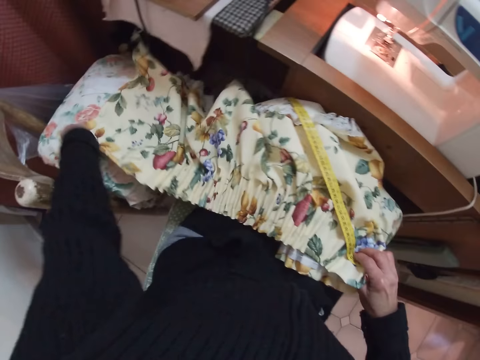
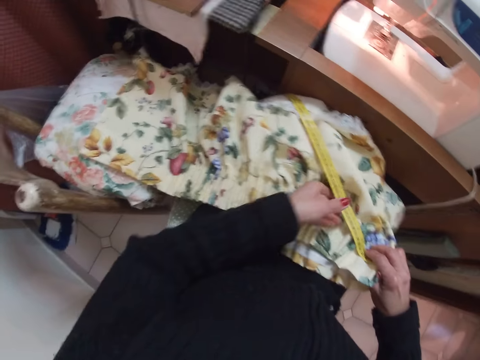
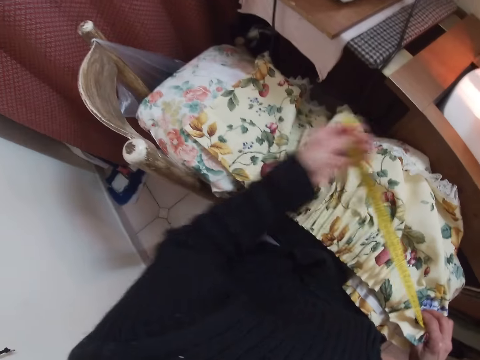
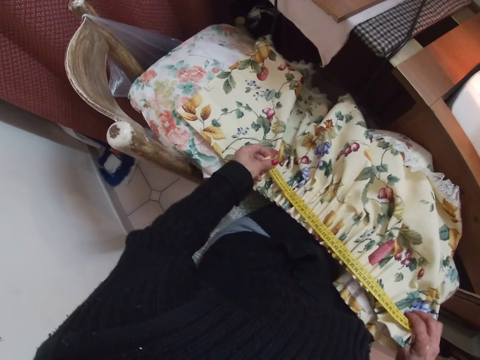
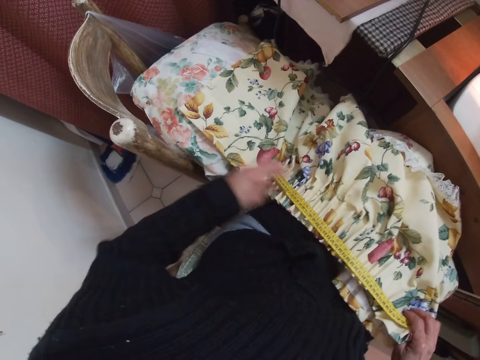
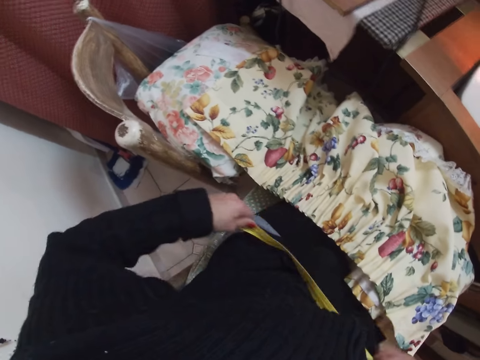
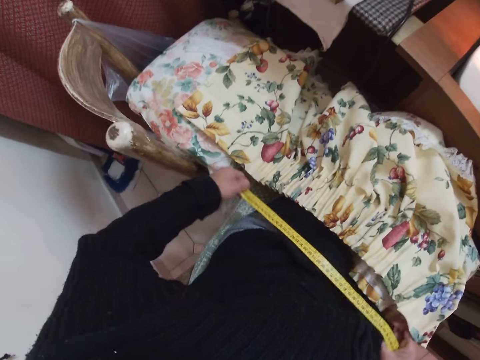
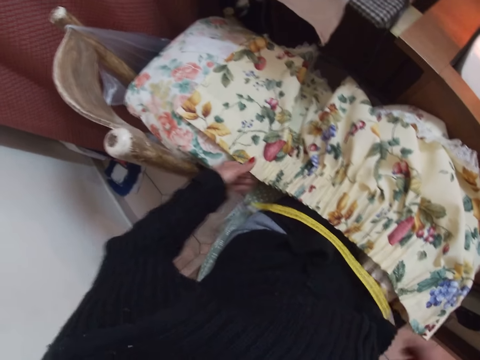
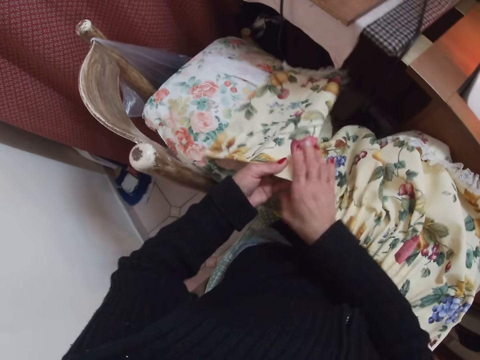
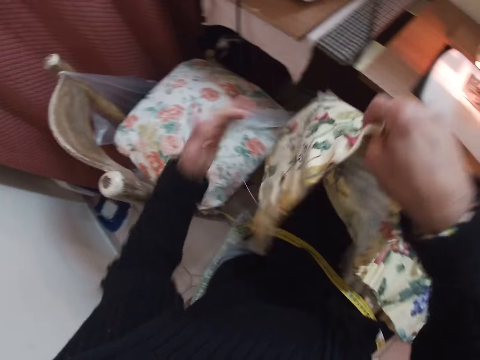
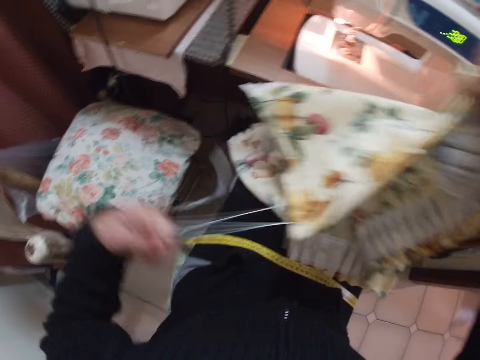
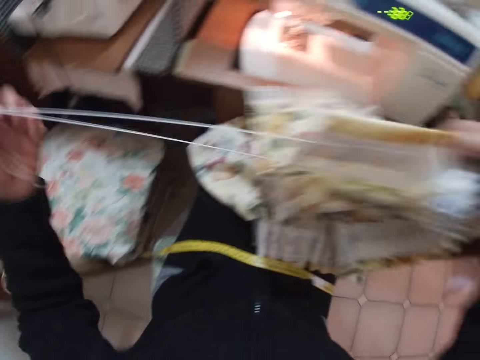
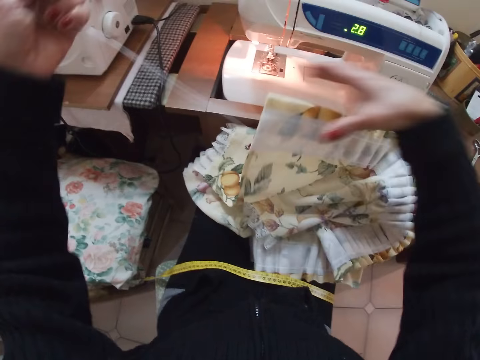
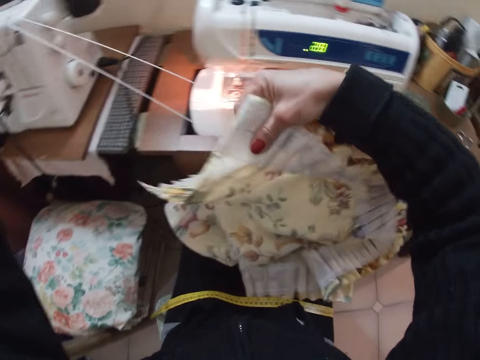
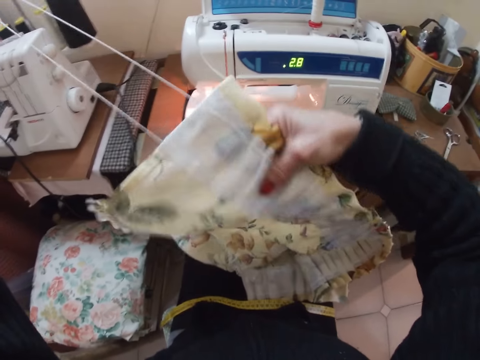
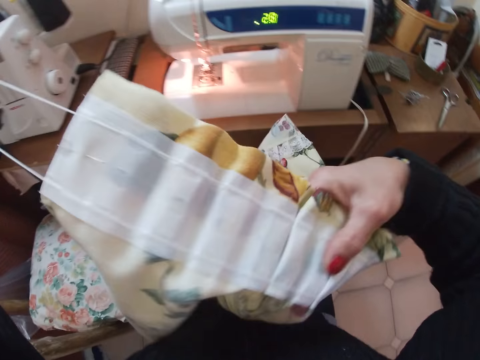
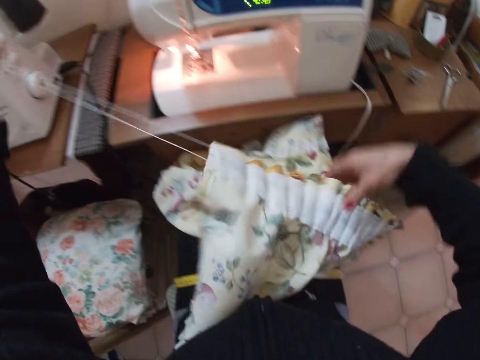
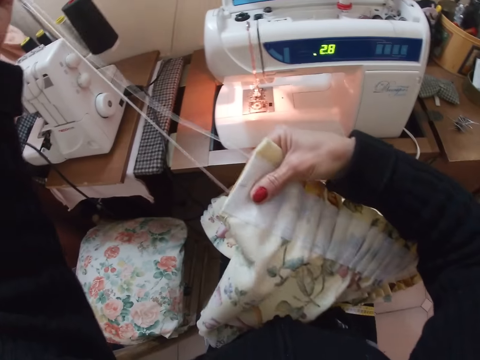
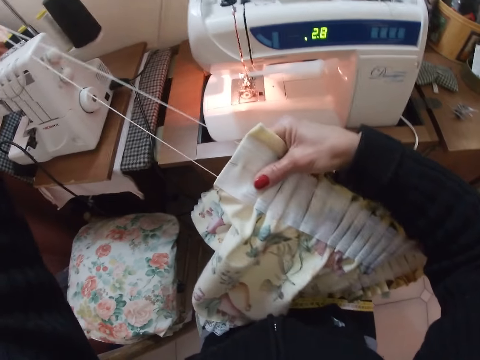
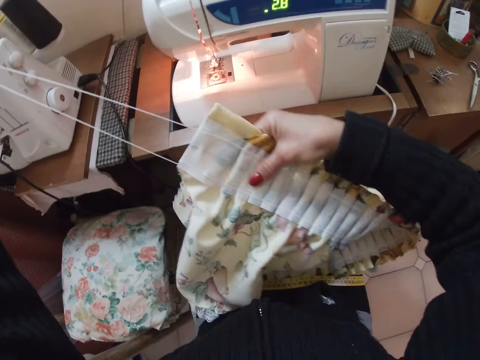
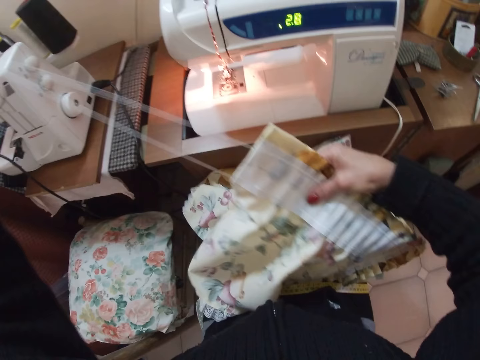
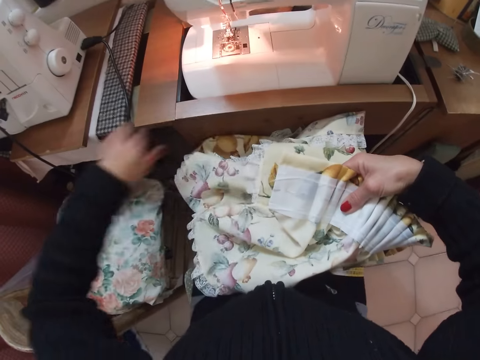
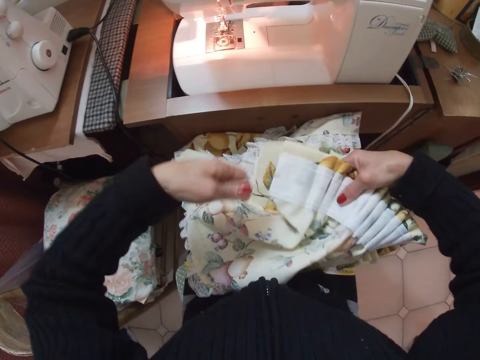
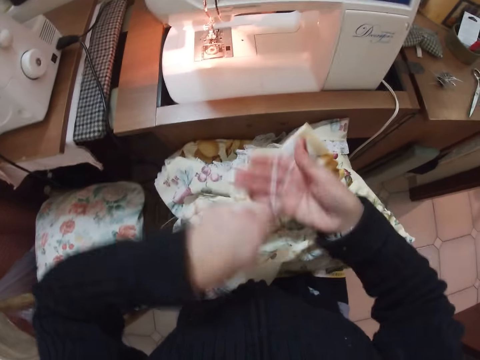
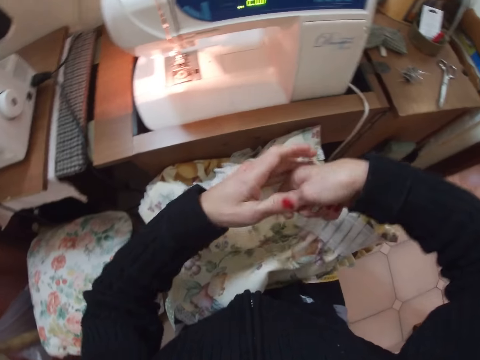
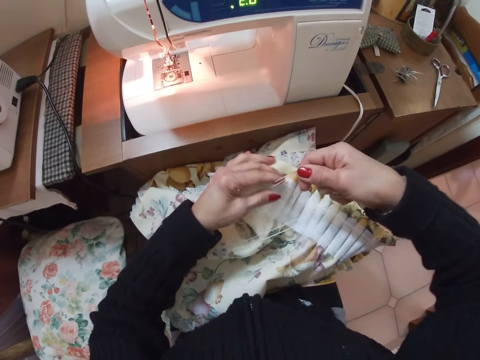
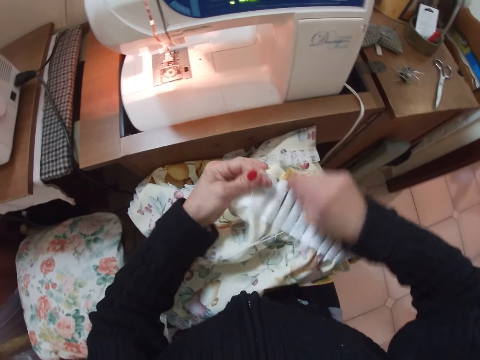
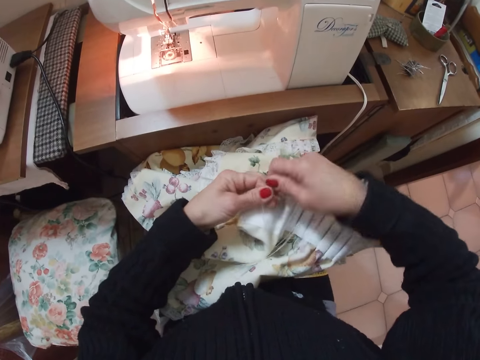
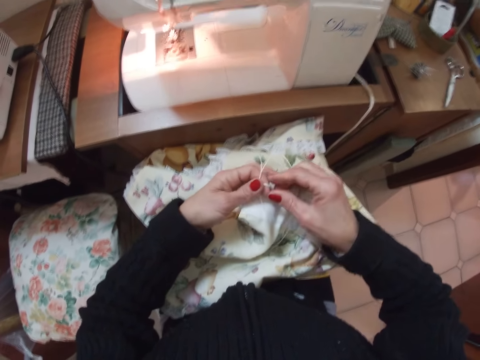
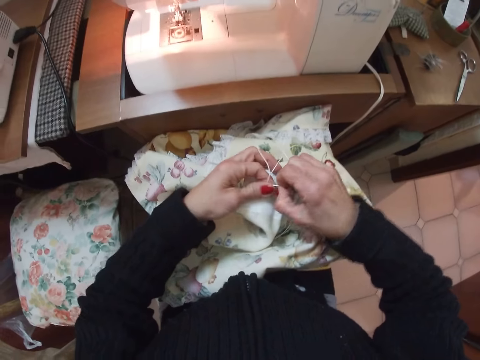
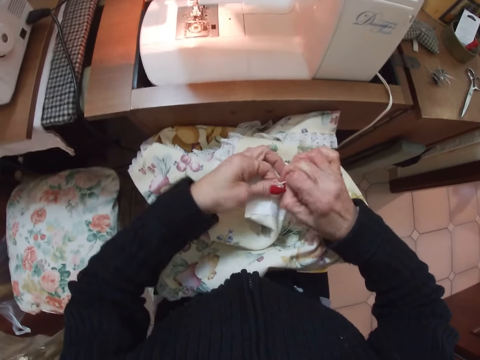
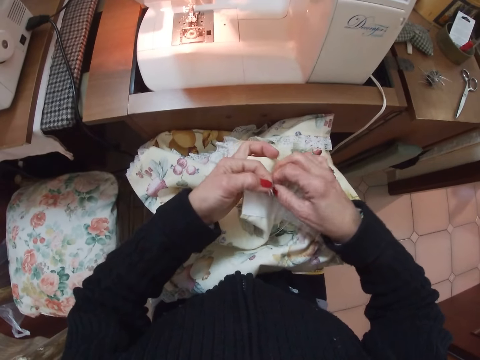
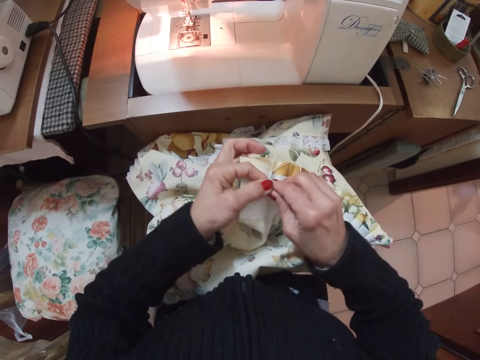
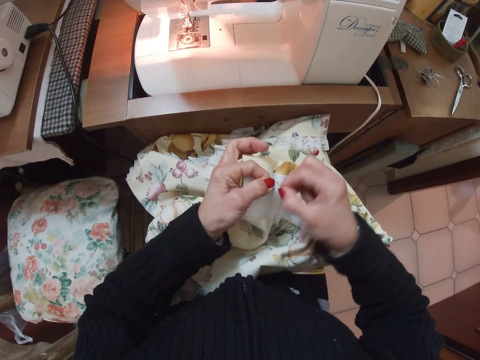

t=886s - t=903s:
The camera wearer places the measuring tape on her thighs. She picks up the fabric from her thighs with both hands. She pulls a thread from the fabric with her left hand. She straightens the fabric with her right hand. She holds the thread from the fabric with her right hand. She ties the thread on the fabric with both hands.

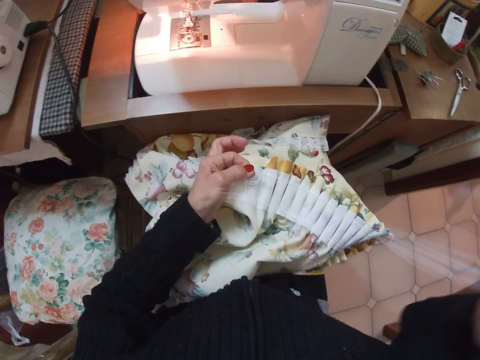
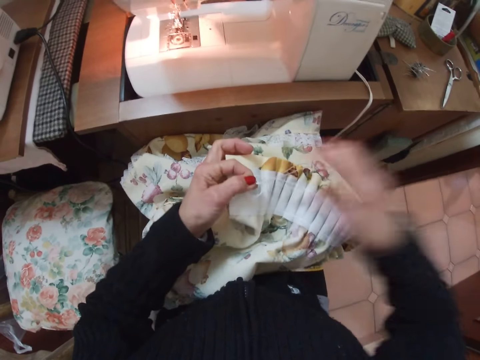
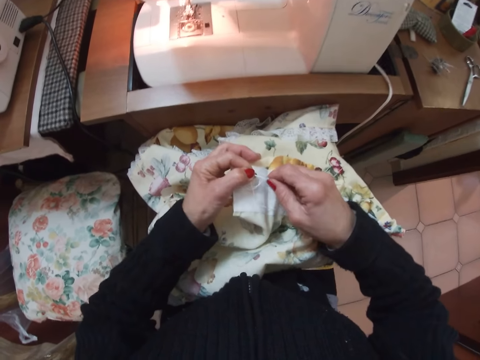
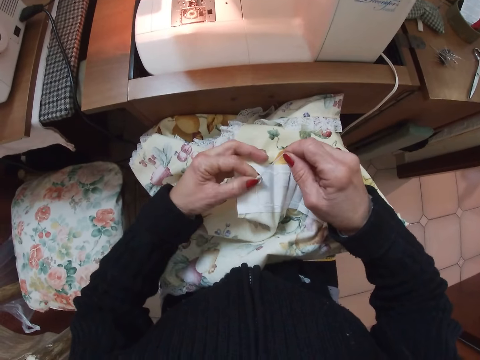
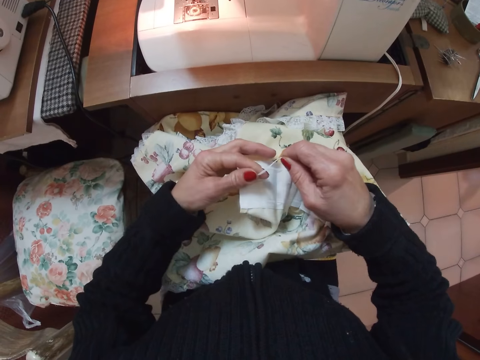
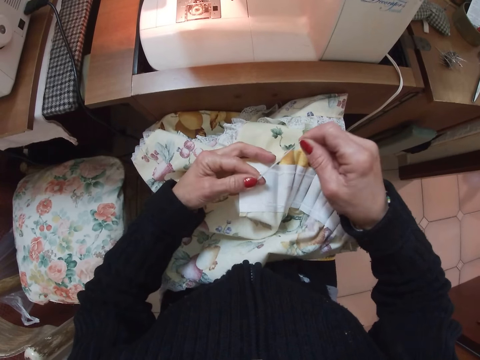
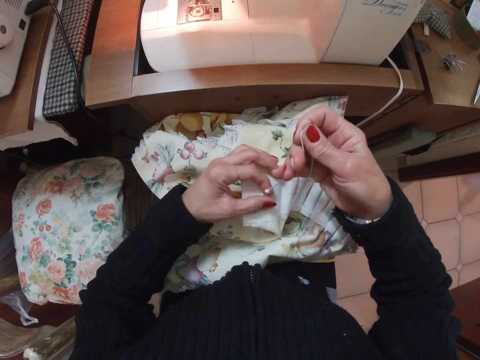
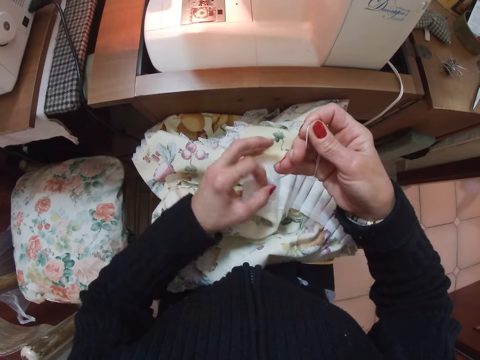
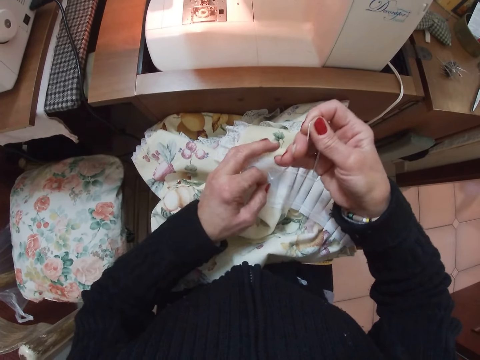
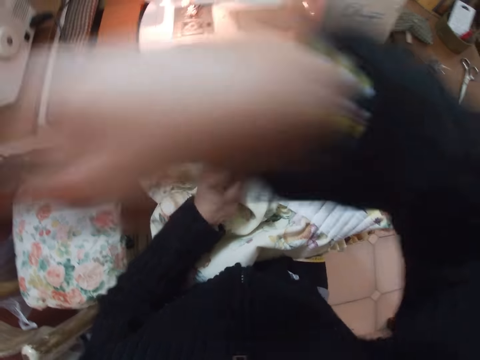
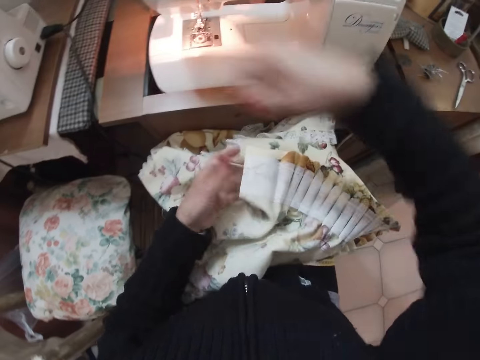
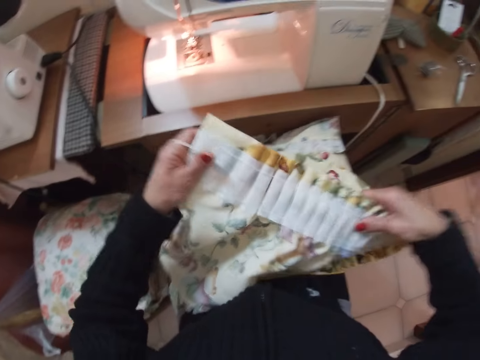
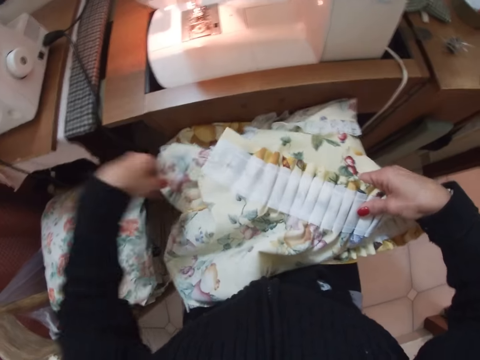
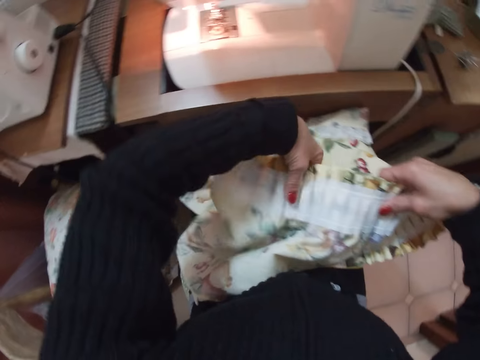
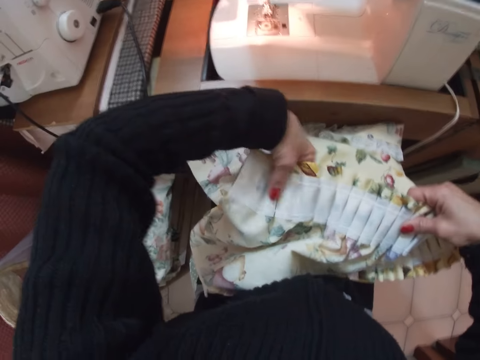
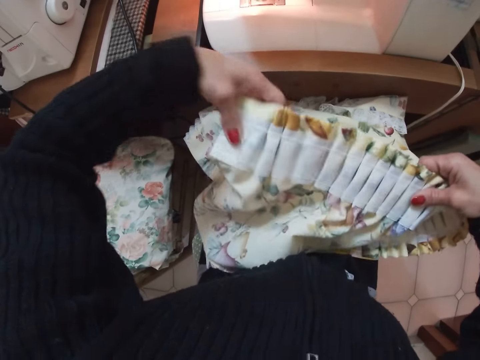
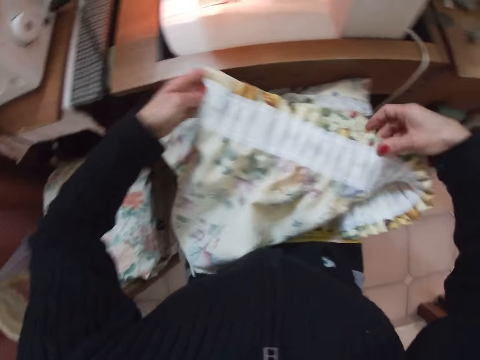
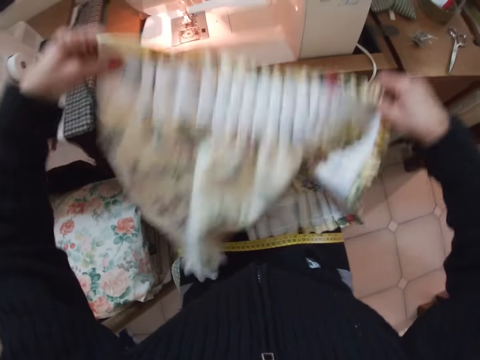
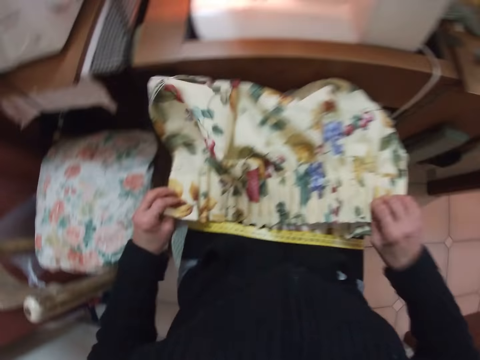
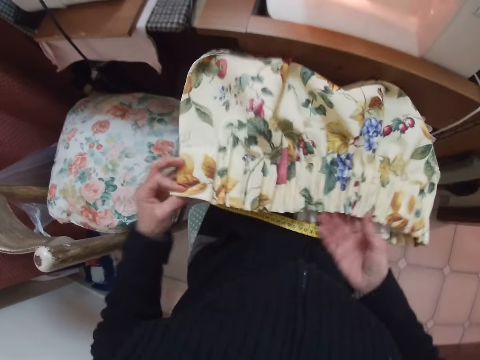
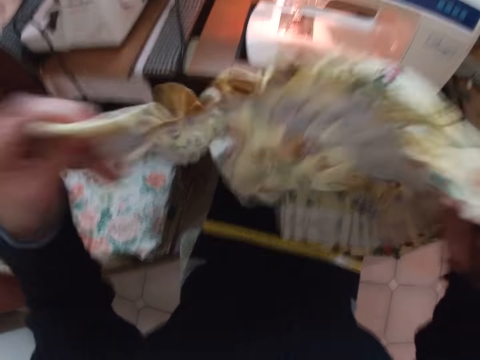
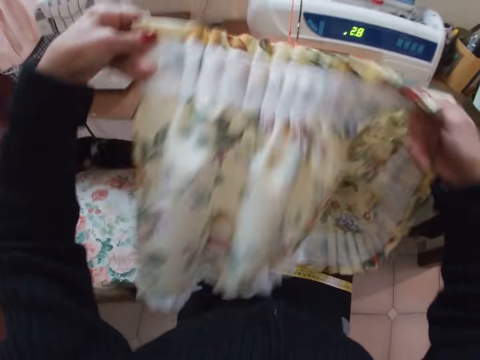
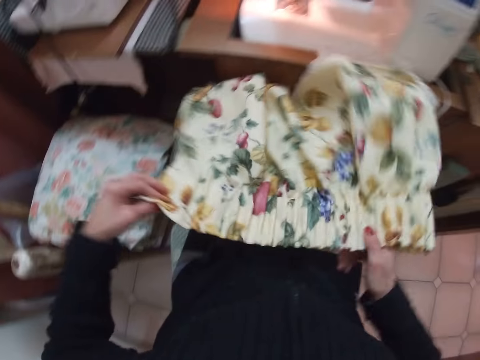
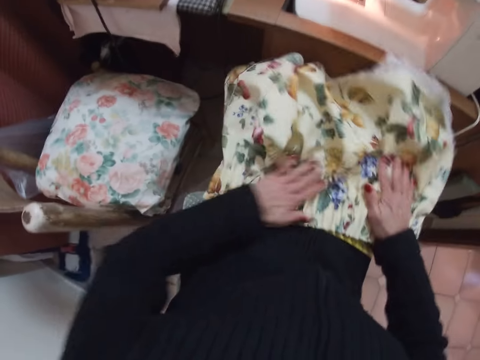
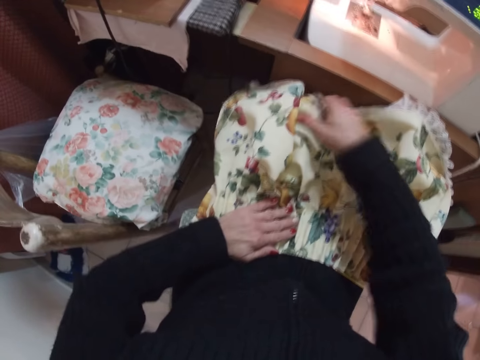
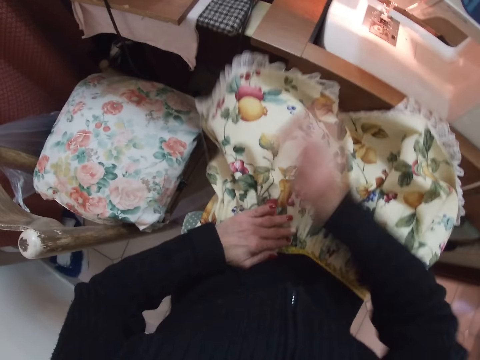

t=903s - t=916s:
The camera wearer pulls the thread. She lifts the hand. She straightens the pleating of the fabric or cloth with both hands. She lifts the cloth. She spreads the fabric on her thighs. She shakes the fabric. She places the fabric on her thighs. She straightens the fabric with both hands.
